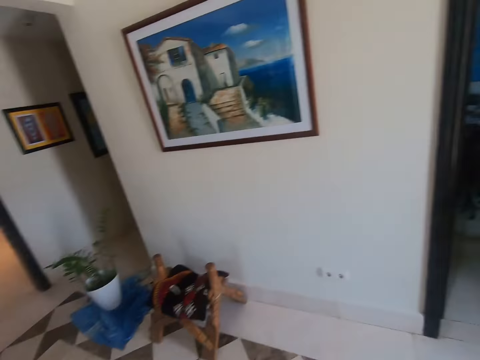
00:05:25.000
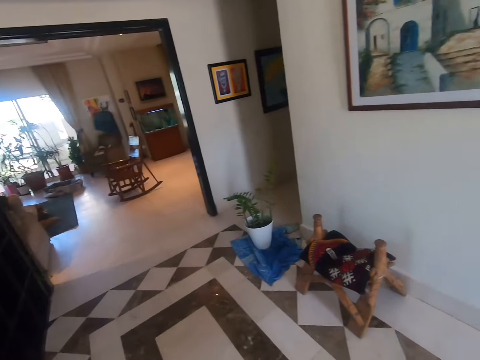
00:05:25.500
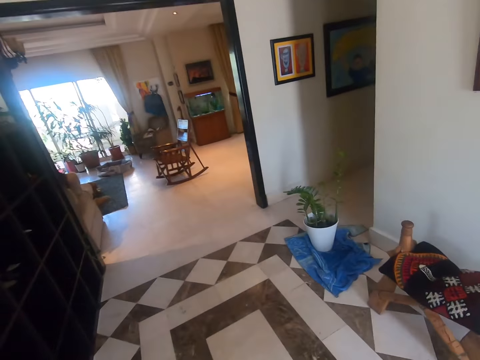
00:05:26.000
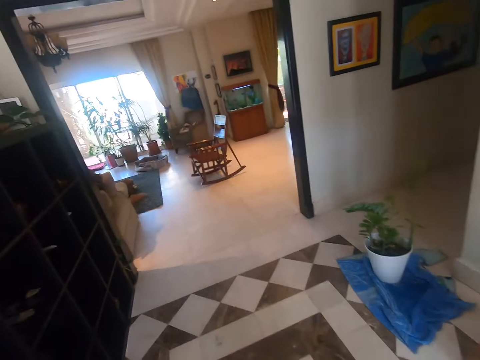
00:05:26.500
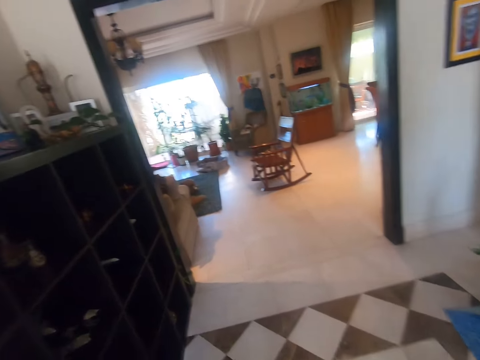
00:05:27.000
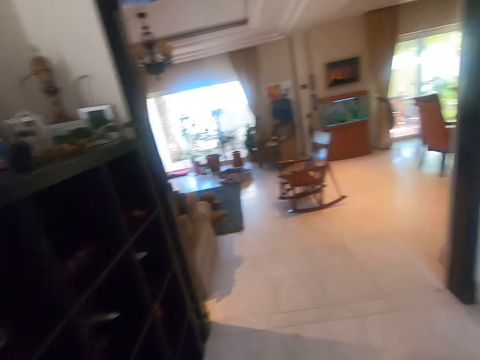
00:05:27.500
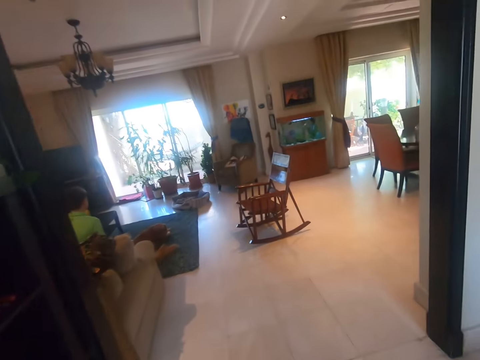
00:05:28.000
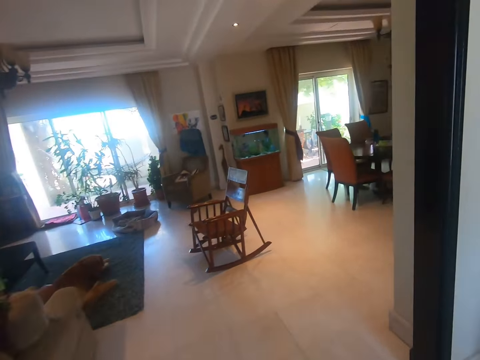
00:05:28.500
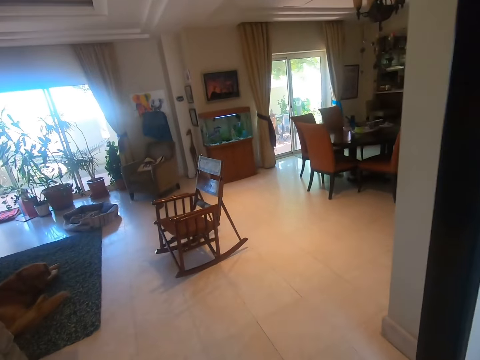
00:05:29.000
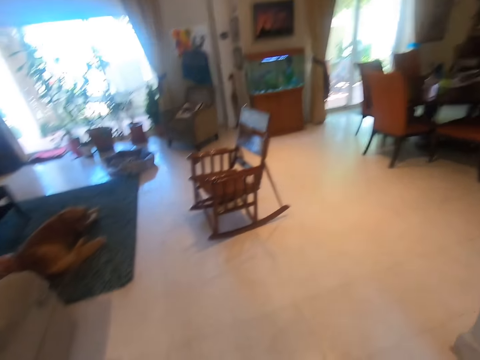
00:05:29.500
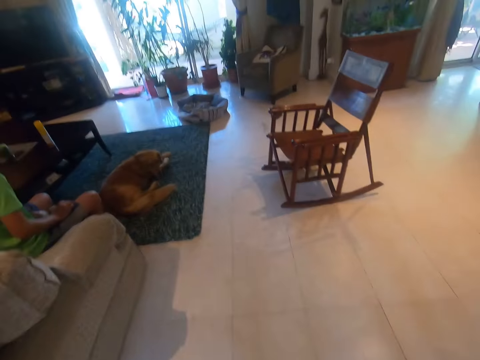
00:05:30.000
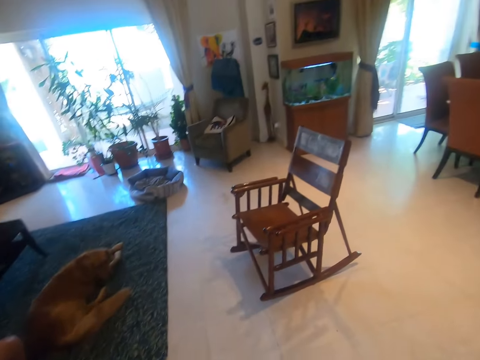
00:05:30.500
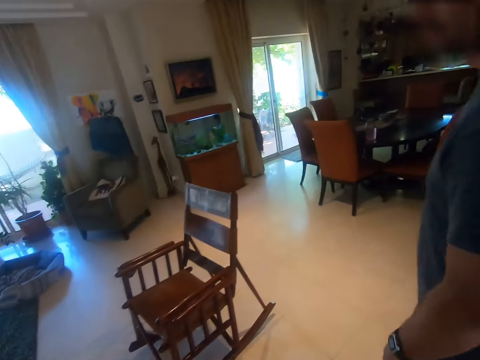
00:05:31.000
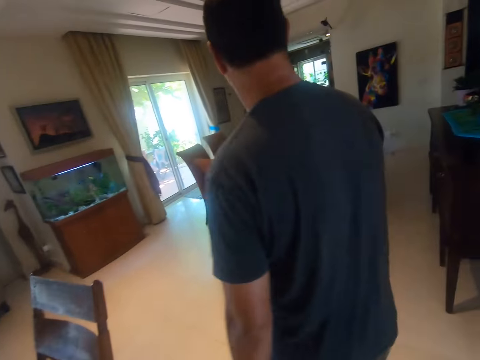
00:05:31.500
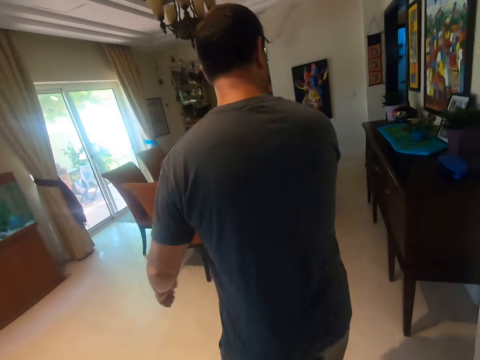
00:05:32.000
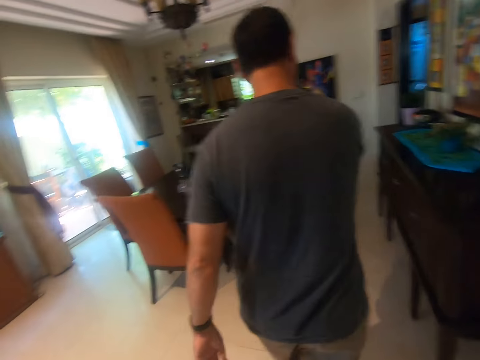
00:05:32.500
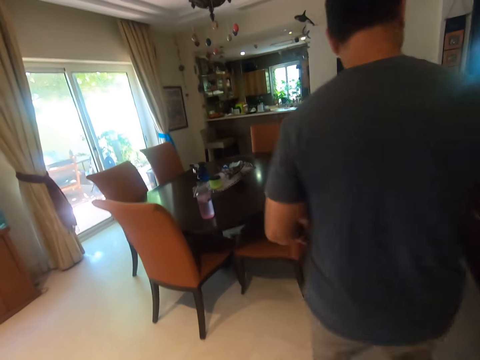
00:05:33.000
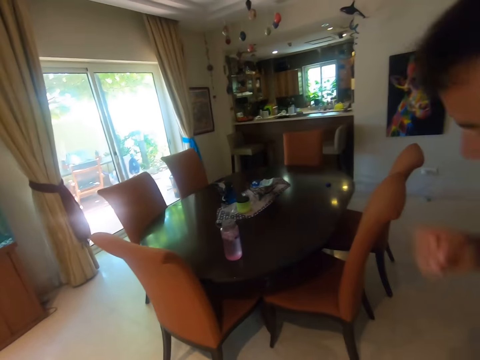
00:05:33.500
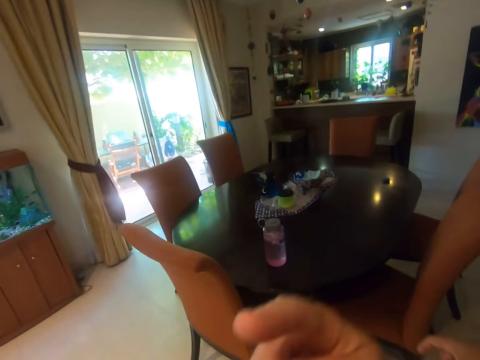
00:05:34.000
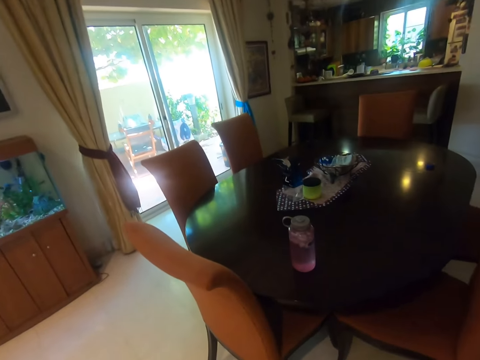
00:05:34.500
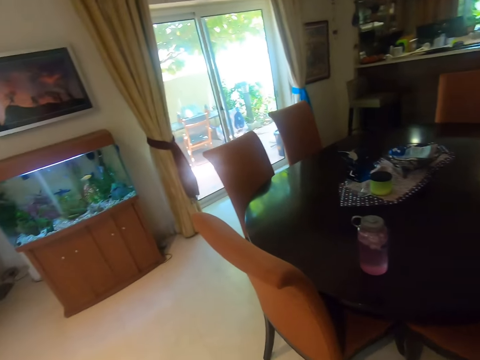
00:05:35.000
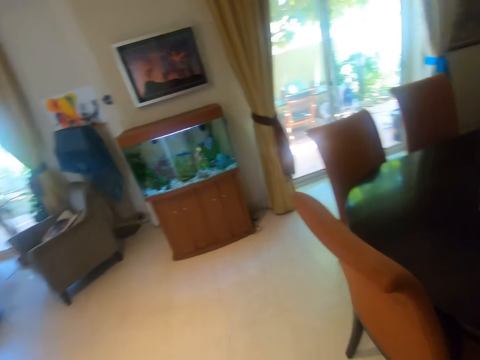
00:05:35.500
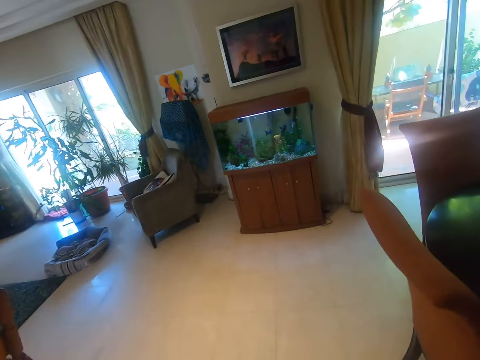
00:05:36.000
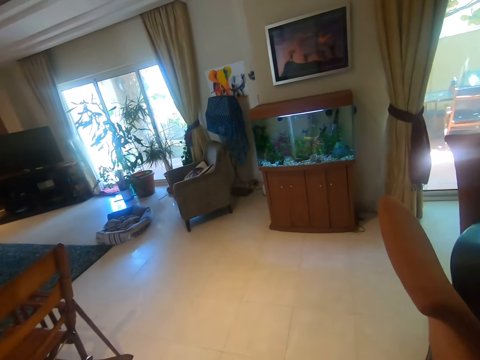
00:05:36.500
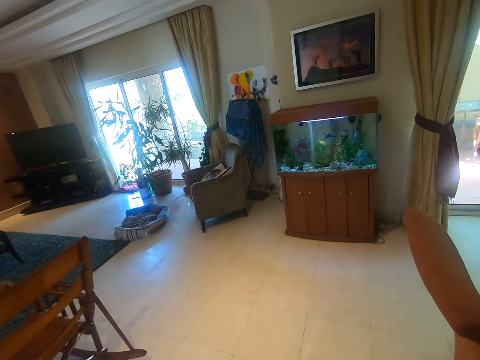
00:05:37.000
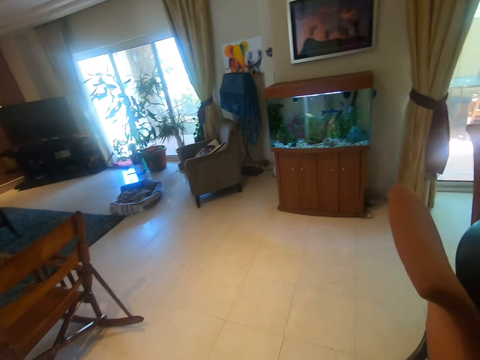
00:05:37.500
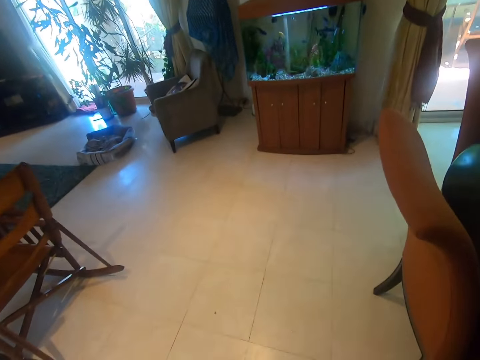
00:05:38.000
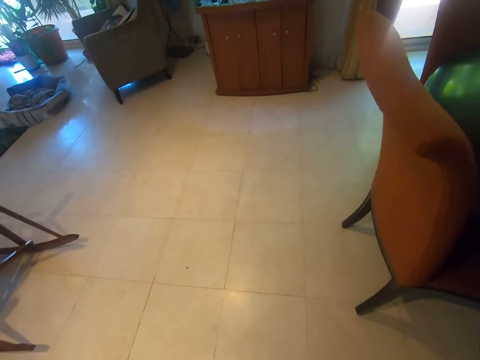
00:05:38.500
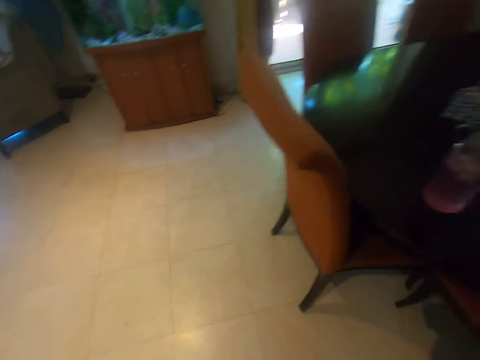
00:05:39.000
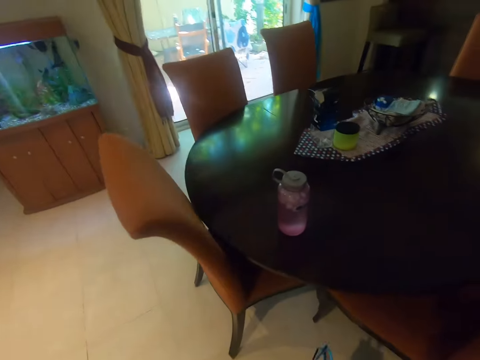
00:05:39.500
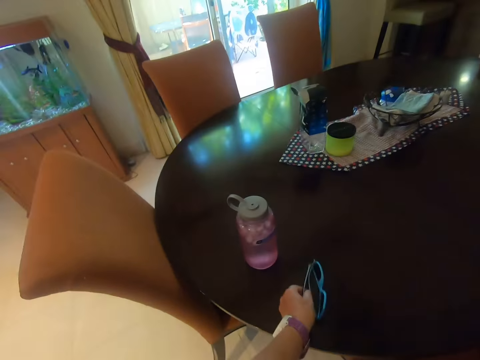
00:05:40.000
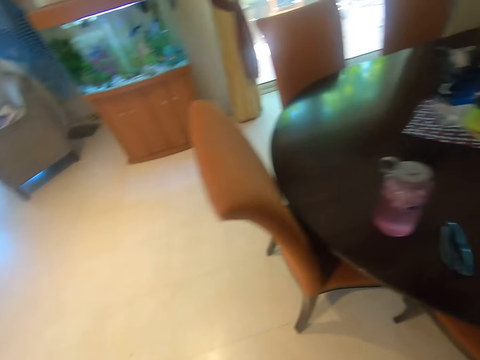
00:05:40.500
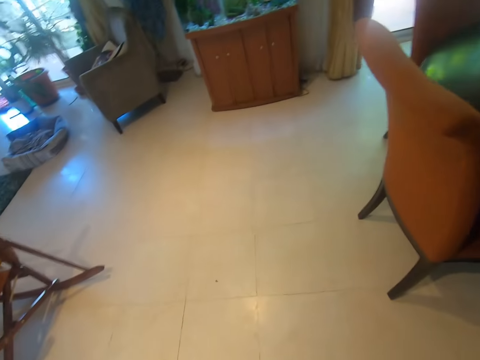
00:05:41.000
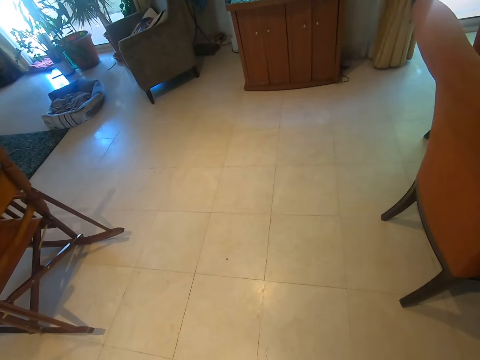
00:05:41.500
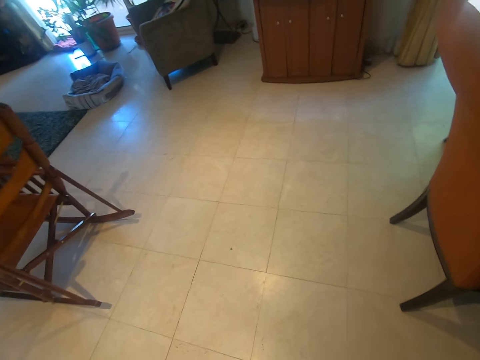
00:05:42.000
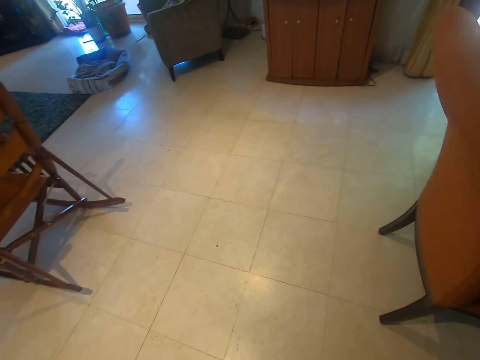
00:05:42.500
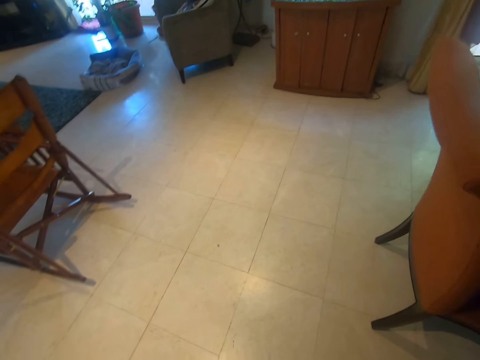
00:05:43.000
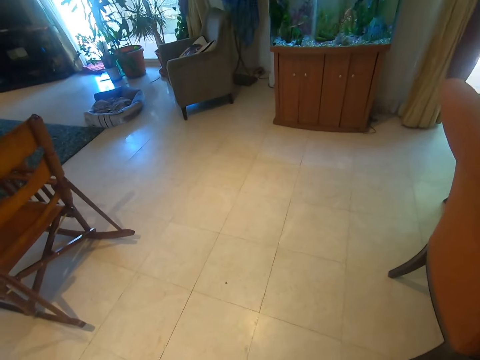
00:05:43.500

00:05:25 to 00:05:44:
Someone walks in the room. The camera wearer looks around the room. Someone walks in the room. The camera wearer looks at the dining table. They look around the room. They place the sunglasses on the dining table.

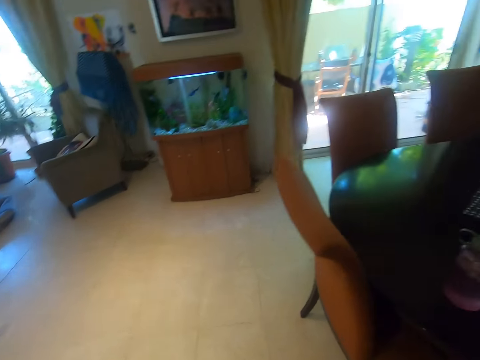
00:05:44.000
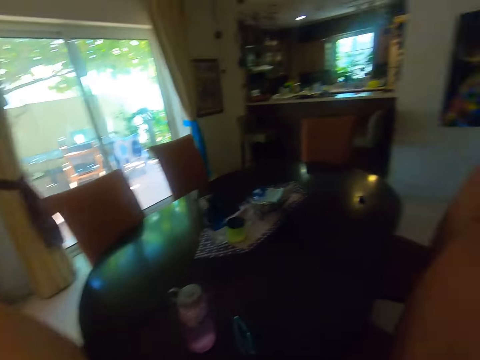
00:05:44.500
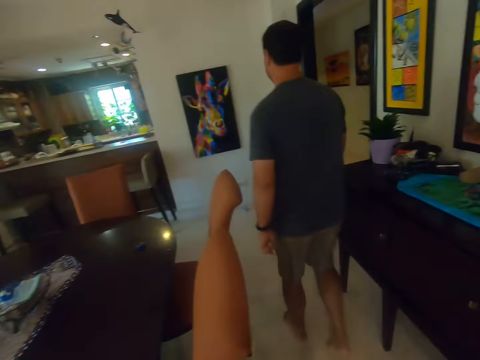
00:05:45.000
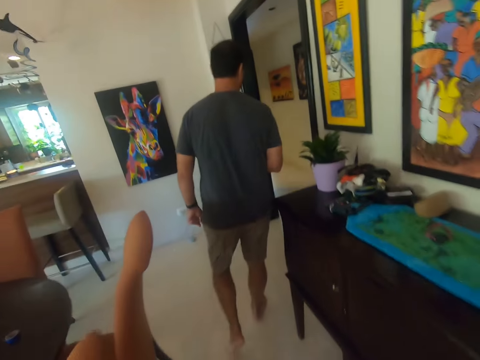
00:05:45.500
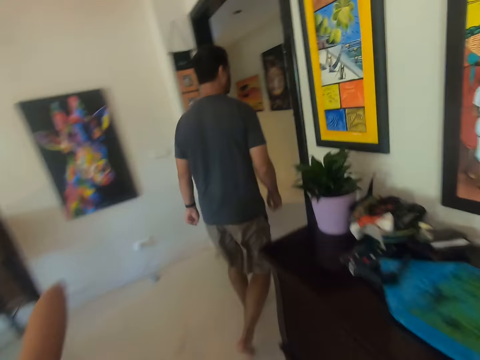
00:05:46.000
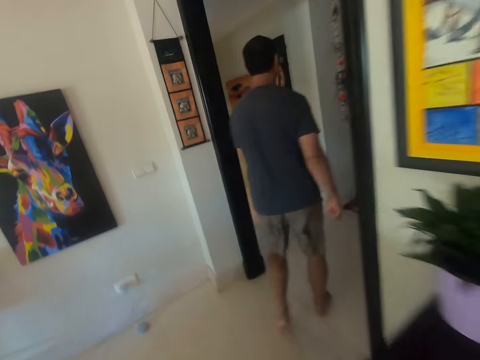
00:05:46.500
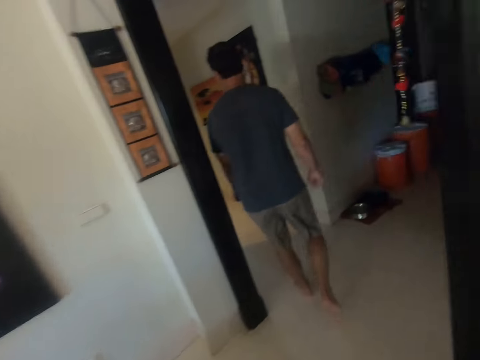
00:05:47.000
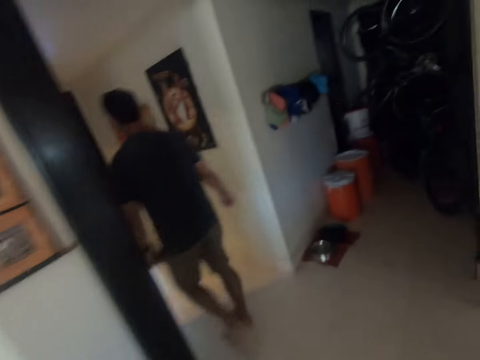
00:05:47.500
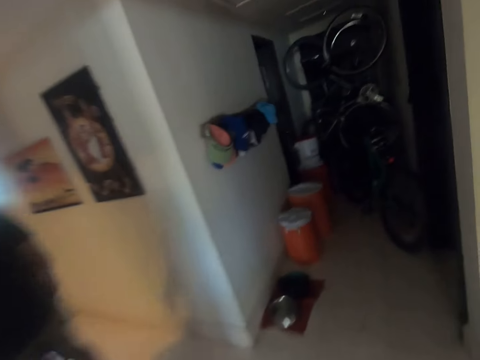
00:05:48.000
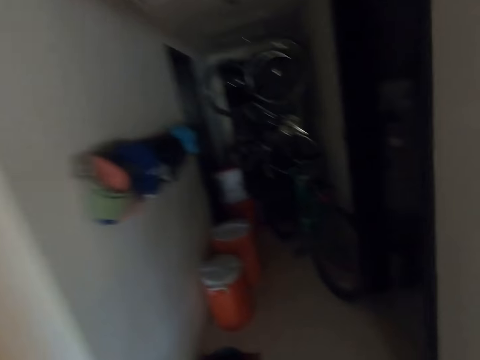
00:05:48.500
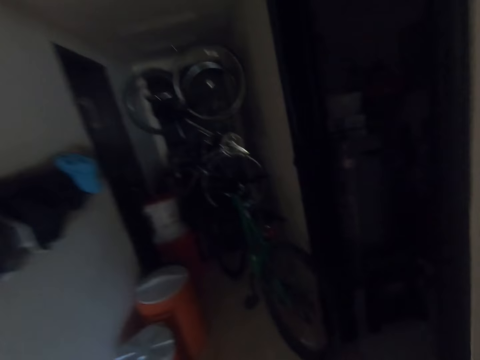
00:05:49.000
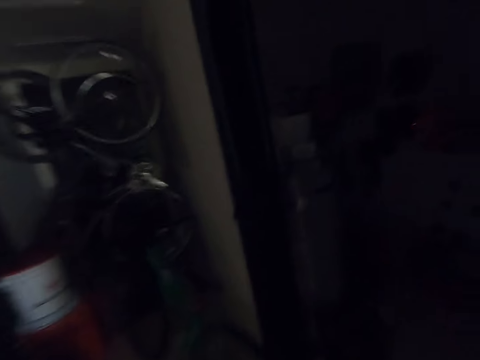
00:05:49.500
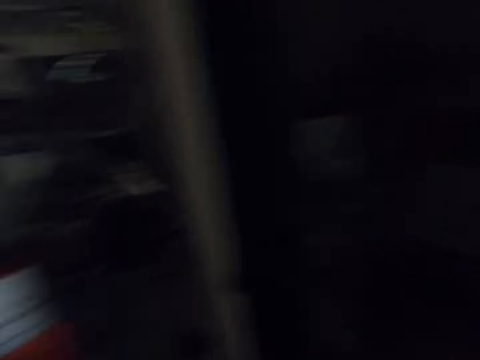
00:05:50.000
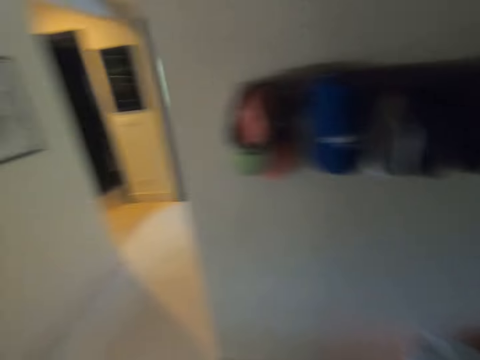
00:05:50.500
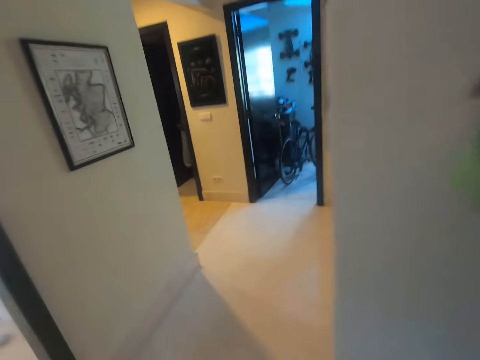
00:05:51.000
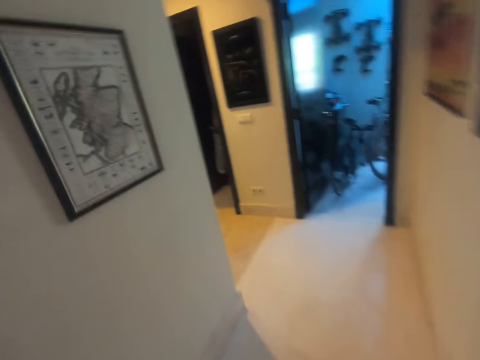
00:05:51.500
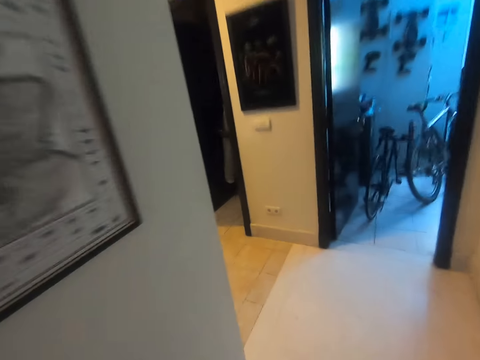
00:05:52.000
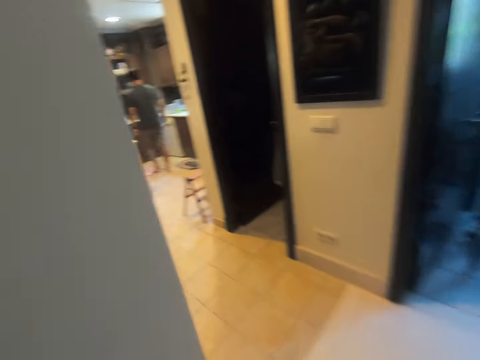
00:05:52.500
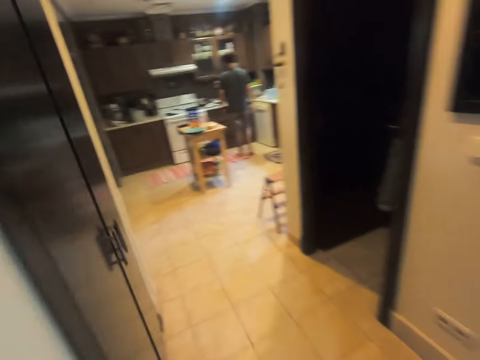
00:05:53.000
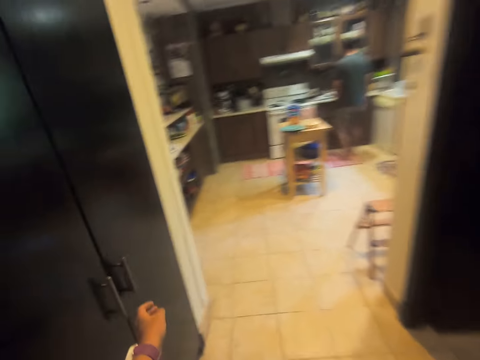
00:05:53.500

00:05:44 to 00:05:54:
Someone walks in the room. The camera wearer walks. They move around the house.
